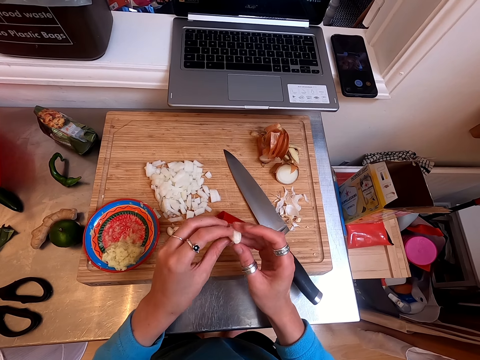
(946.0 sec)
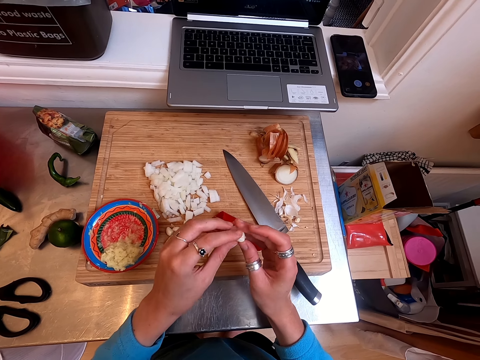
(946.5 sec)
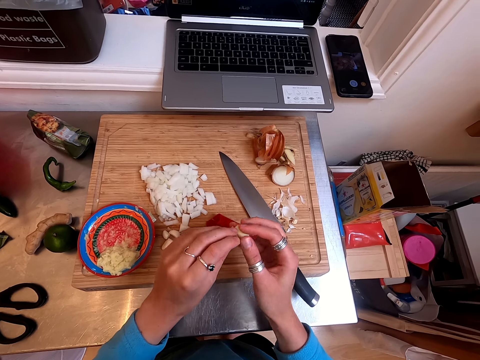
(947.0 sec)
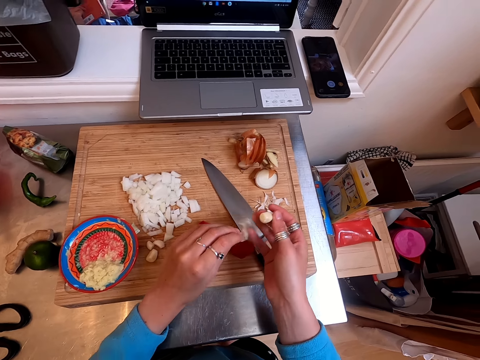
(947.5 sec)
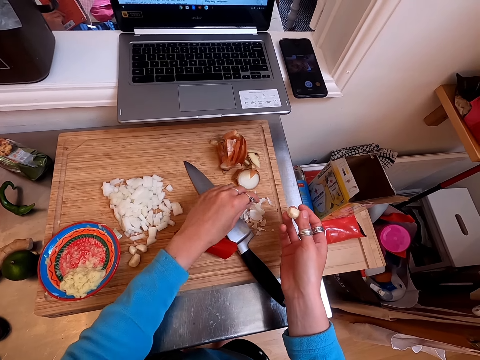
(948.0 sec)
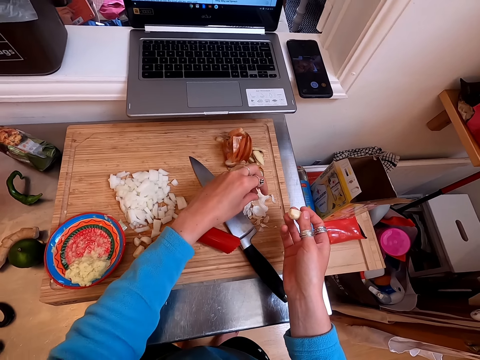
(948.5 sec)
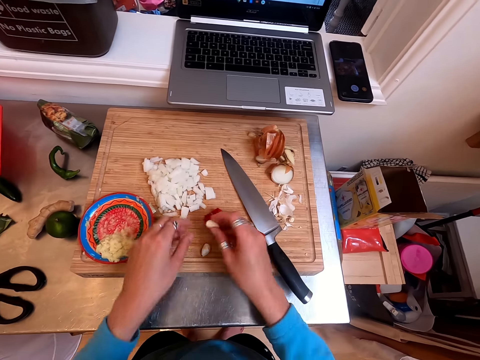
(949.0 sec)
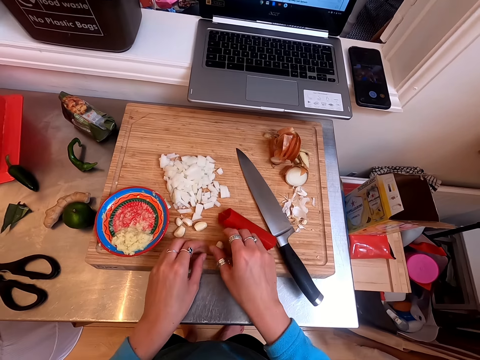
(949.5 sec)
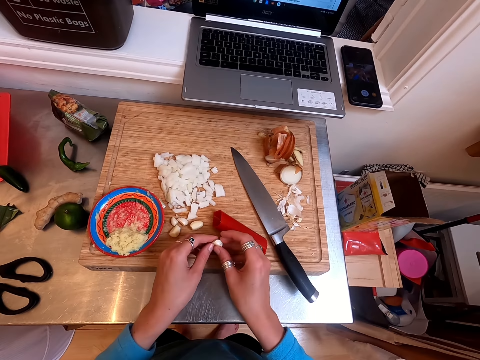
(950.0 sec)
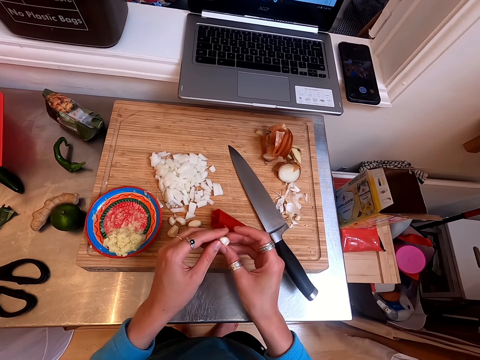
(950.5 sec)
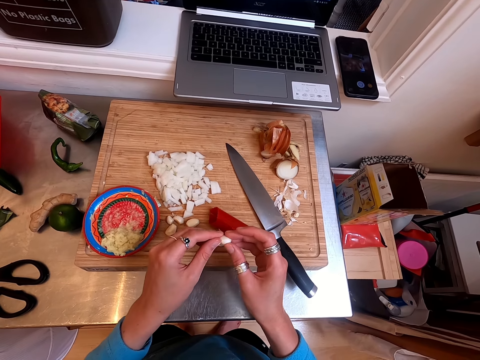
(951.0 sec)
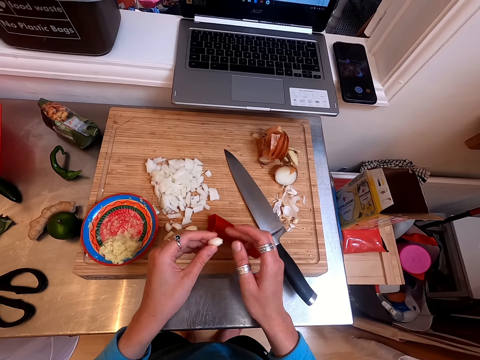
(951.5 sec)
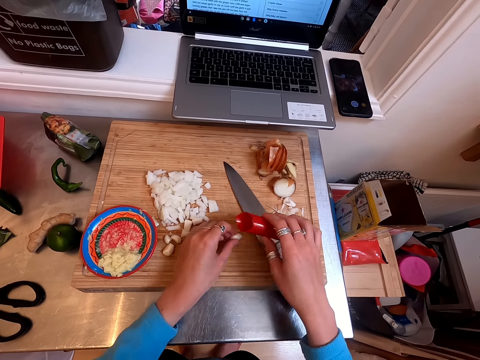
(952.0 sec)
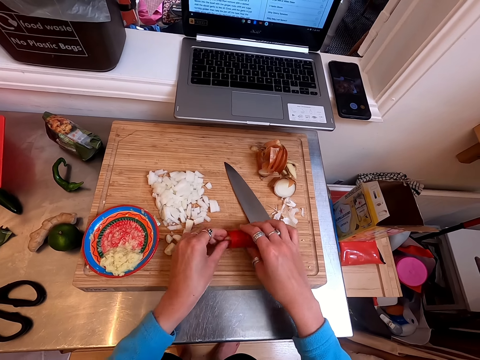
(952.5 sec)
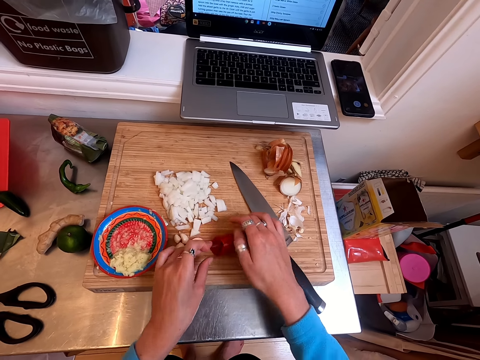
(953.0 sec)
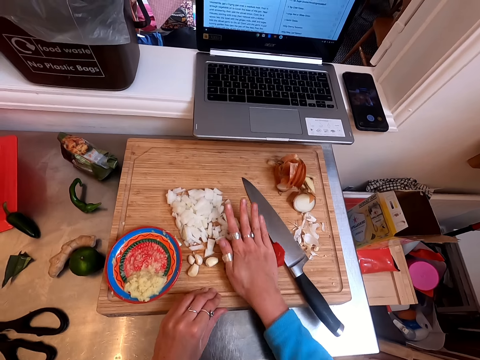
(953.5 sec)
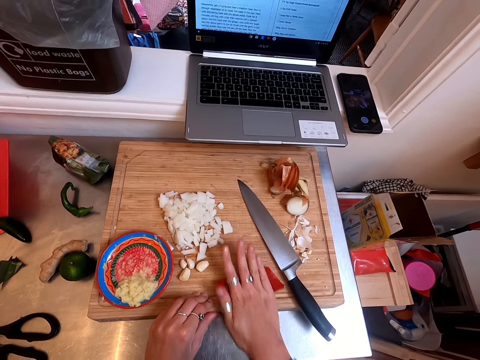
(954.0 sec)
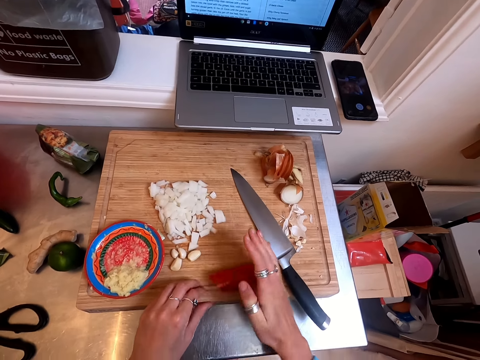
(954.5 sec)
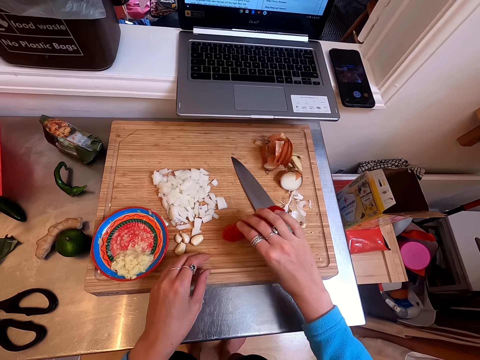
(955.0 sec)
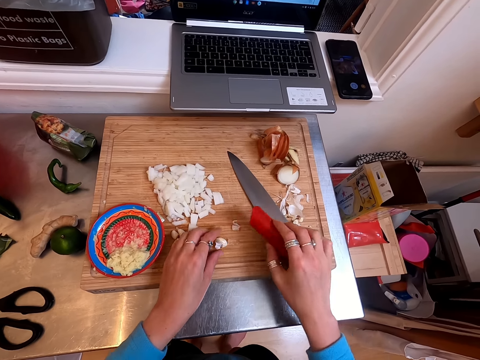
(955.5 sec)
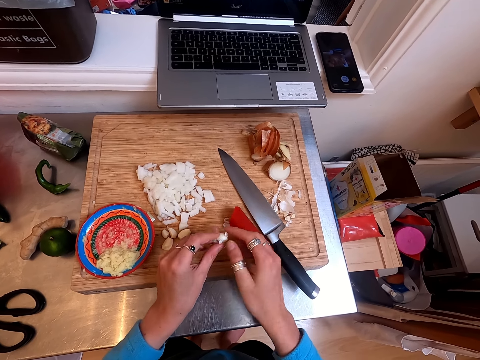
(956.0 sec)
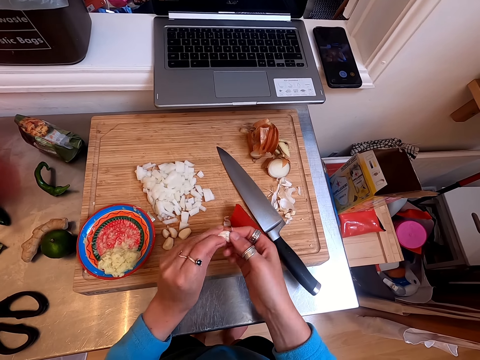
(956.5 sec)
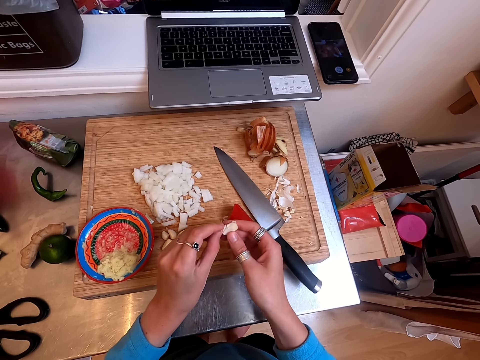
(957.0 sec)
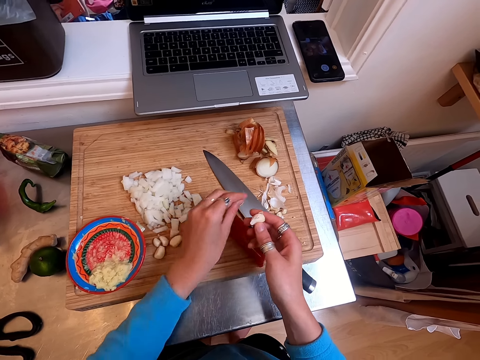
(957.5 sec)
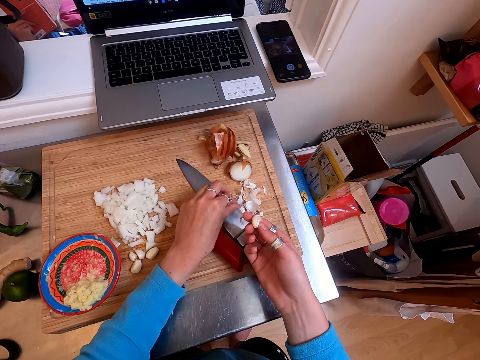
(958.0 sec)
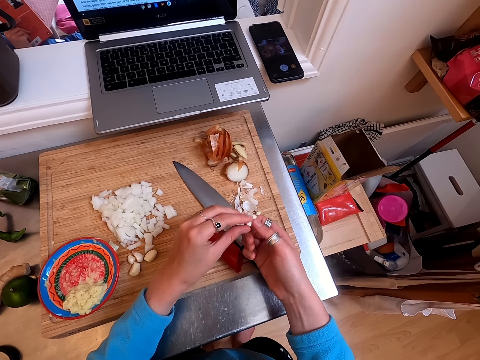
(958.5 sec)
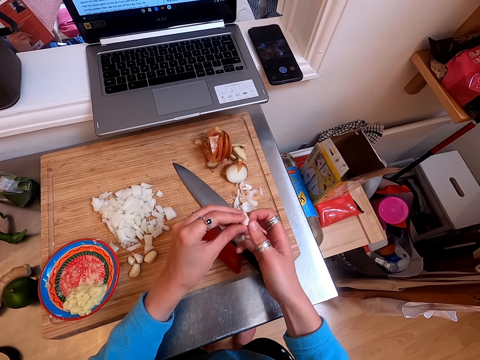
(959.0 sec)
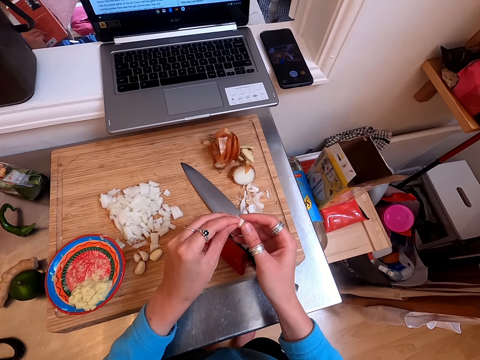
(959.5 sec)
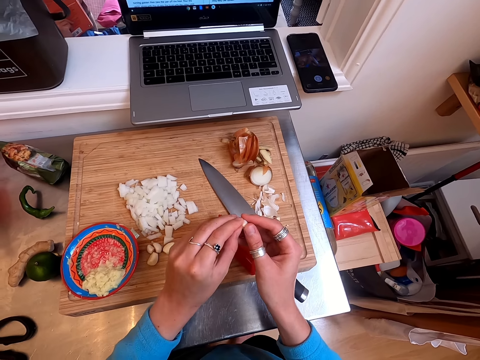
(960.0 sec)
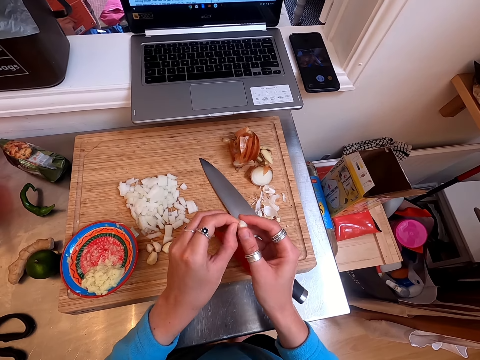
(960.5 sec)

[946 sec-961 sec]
The camera wearer peels garlic with hands. They drop the peels. They drop the garlic. They pick up the garlic. They hold the garlic with both hands. They pick up something. They peel the garlic in something. They put the garlic clove in a garlic peeler. They roll something. They peel the garlic with the garlic peeler. They pick up something. They drop the garlic. They drop something. They peel the garlic with hands. They drop the peels. They peel the garlic.

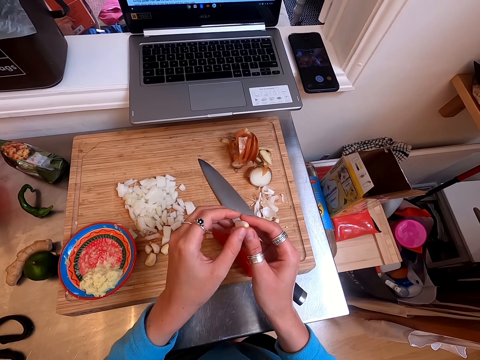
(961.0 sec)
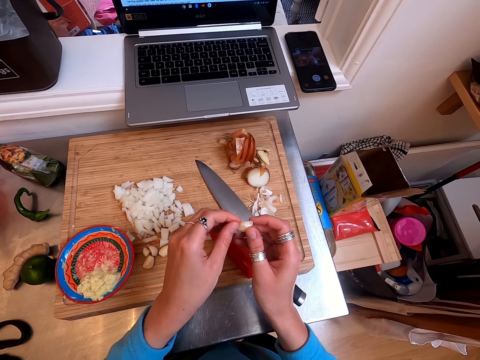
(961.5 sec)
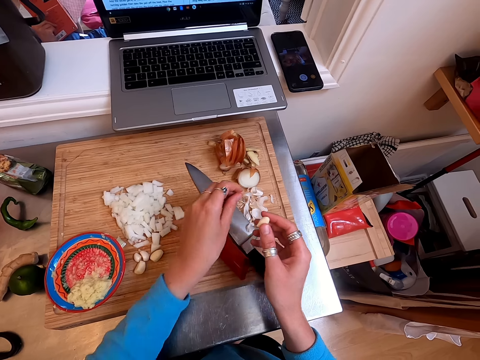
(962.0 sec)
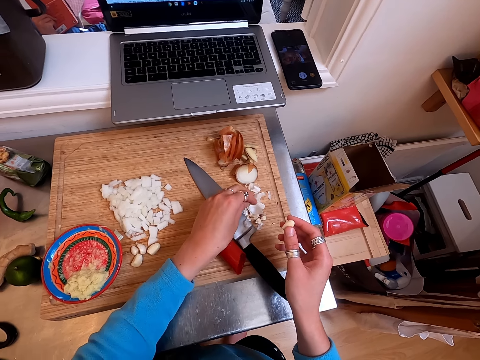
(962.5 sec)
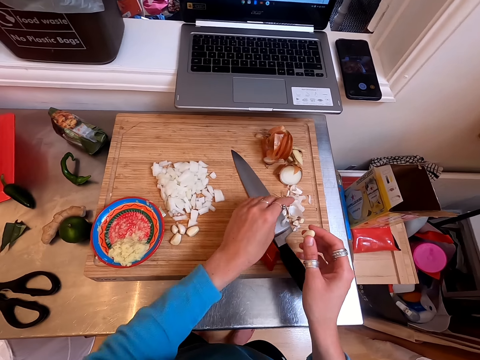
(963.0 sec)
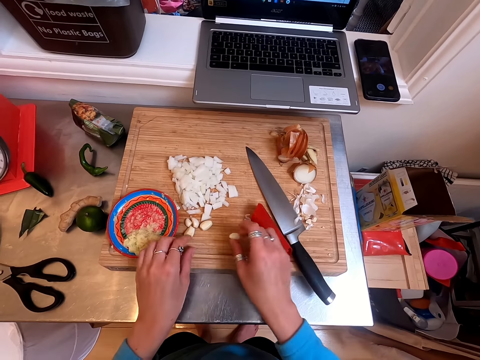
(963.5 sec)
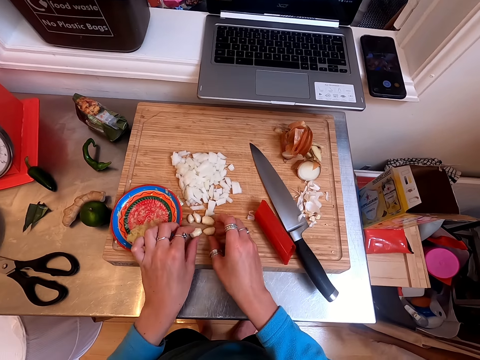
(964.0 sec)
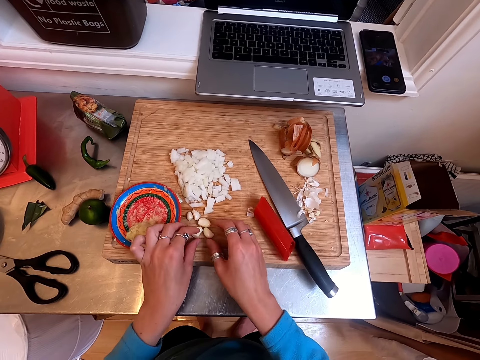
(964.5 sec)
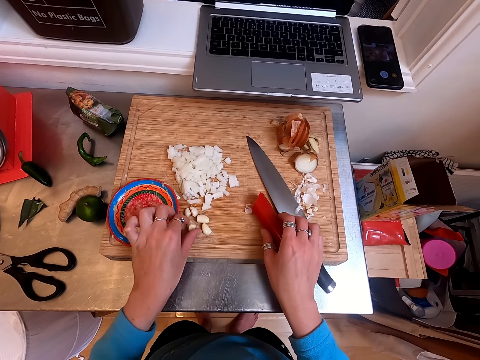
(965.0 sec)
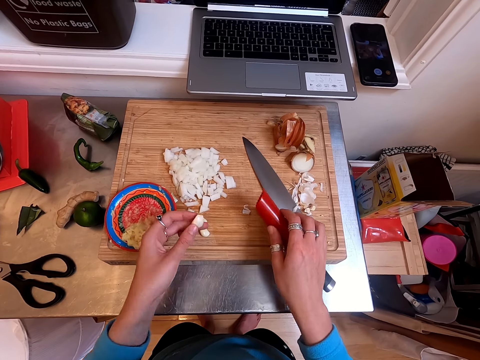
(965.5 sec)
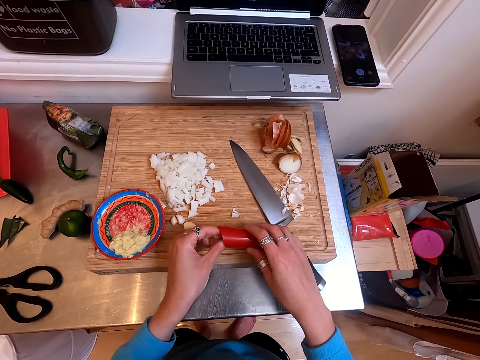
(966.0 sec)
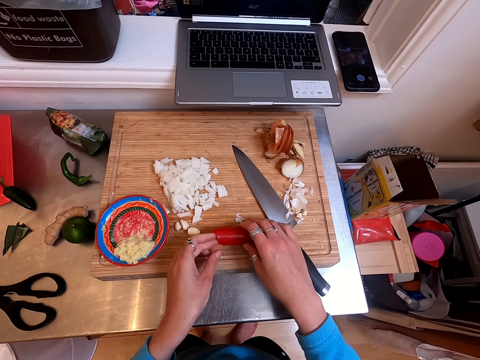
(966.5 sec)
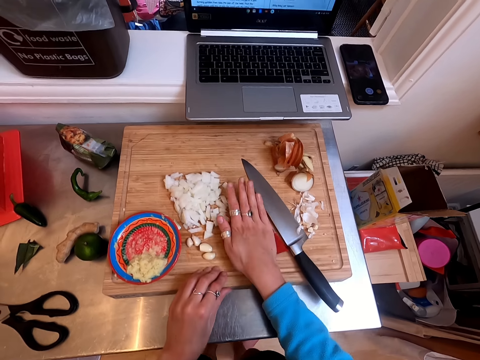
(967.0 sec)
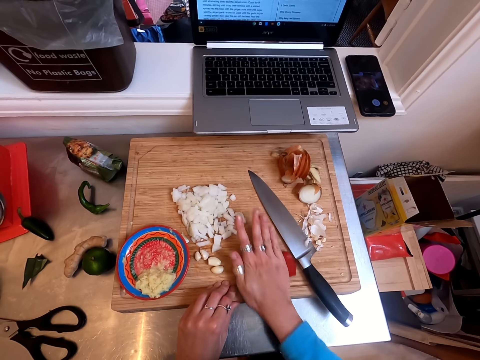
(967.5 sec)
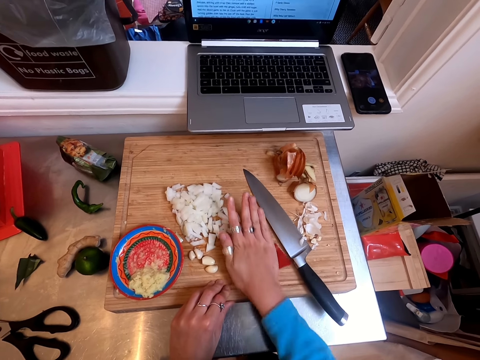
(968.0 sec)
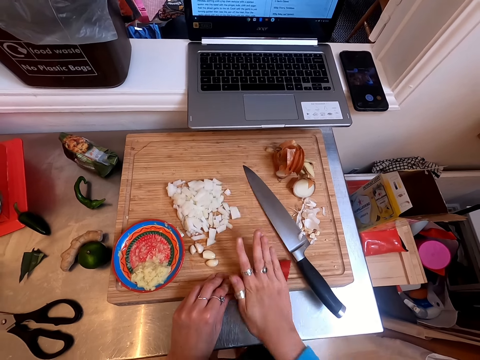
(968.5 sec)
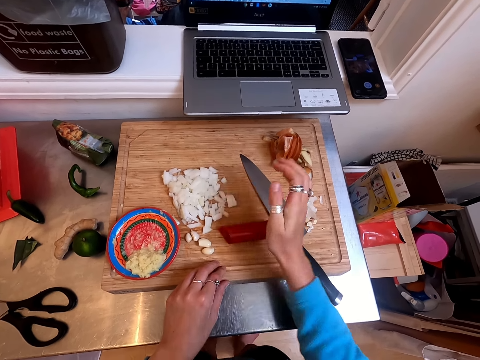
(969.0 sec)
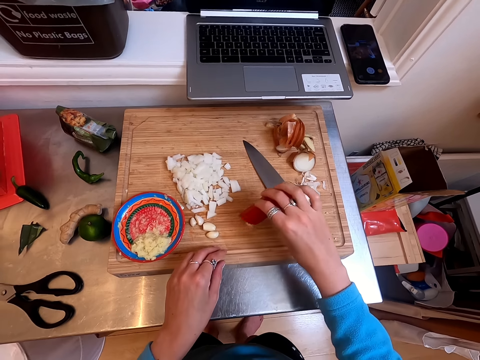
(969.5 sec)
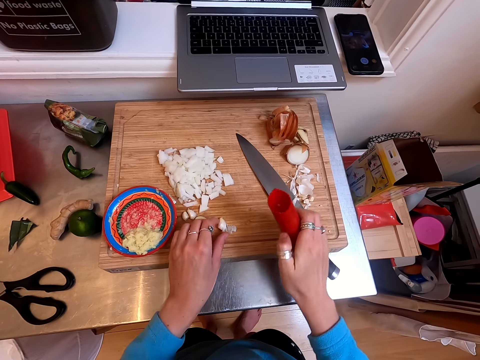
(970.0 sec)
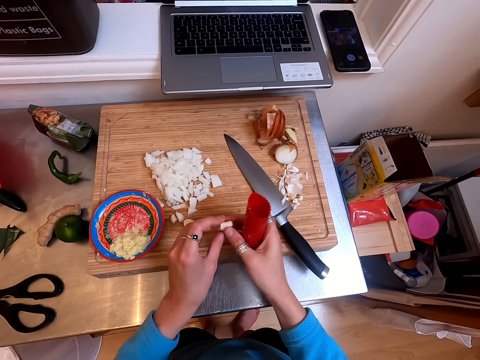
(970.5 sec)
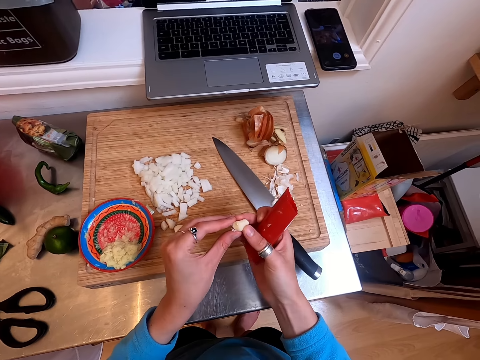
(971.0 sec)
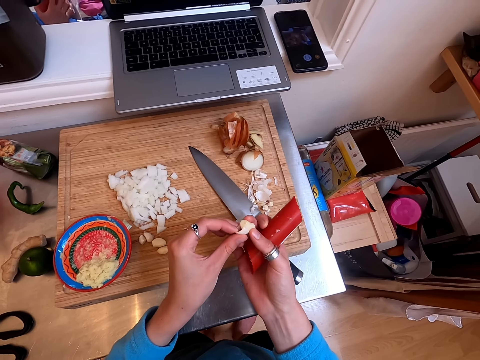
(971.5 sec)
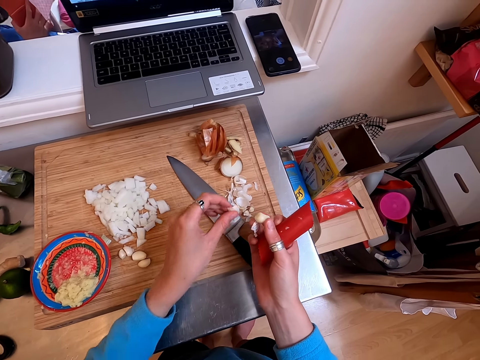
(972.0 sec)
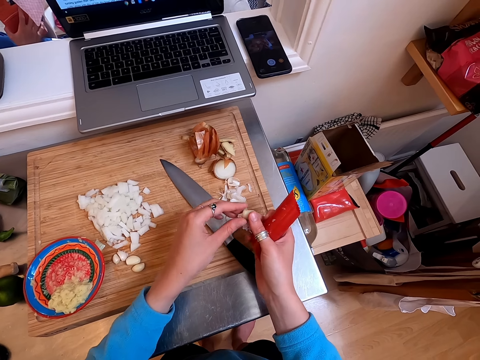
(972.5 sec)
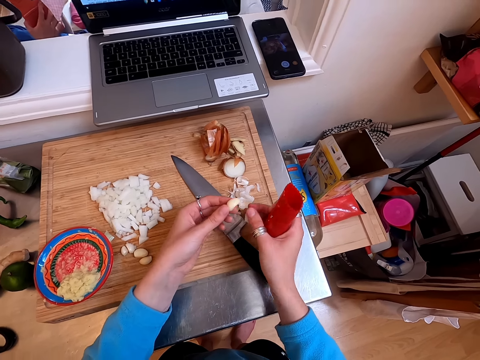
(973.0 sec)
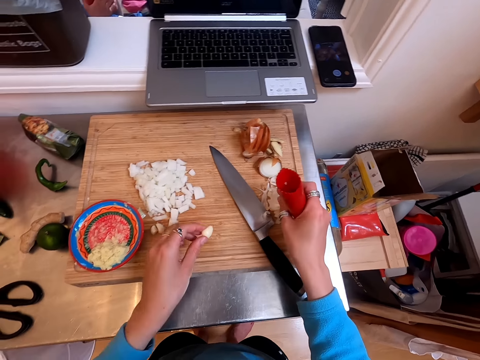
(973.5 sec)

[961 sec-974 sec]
The camera wearer drops peels. They drop garlic. They pick up the garlic. They pick up something. They put a garlic clove in a garlic peeler. They drop something. They roll something. They peel the garlic with the garlic peeler. They pick up something. They drop the garlic. They pick up the garlic. They peel the garlic with hands. They drop the garlic peels. They drop the garlic on the left hand.
